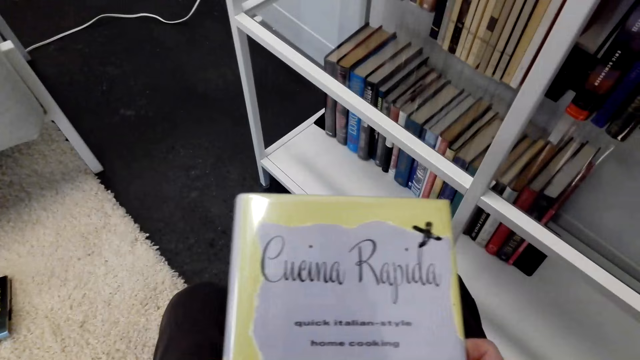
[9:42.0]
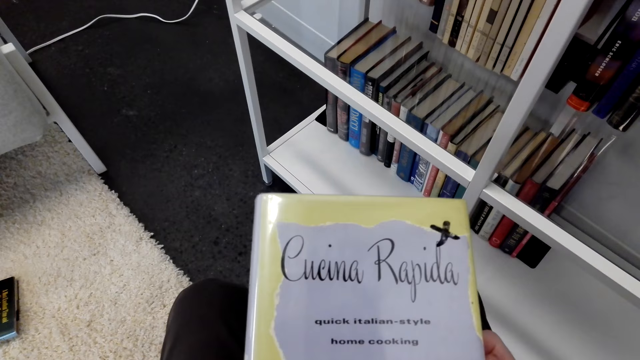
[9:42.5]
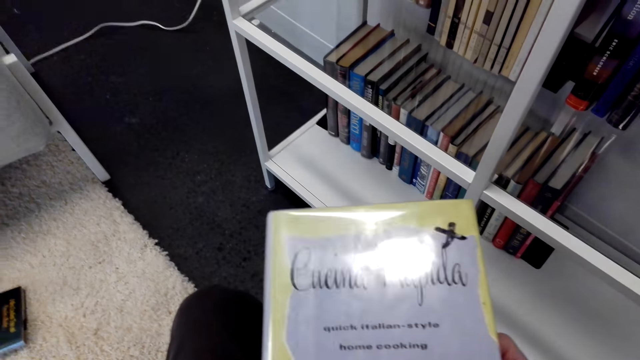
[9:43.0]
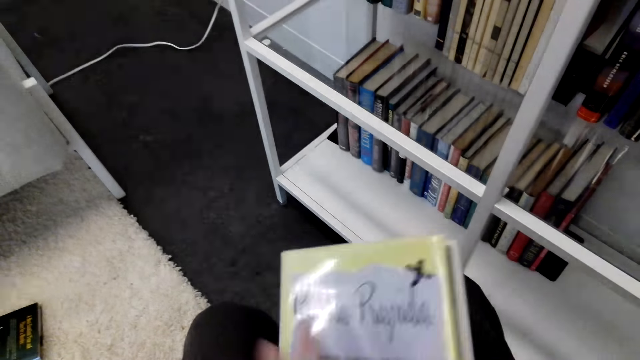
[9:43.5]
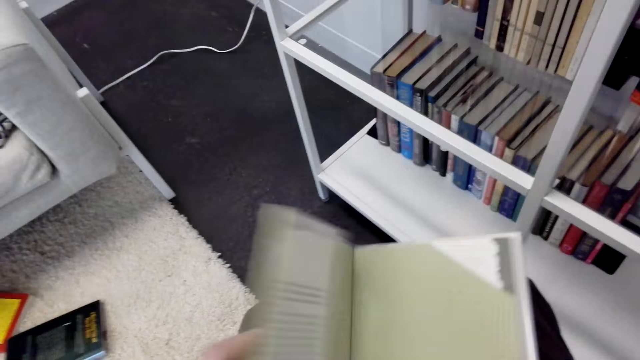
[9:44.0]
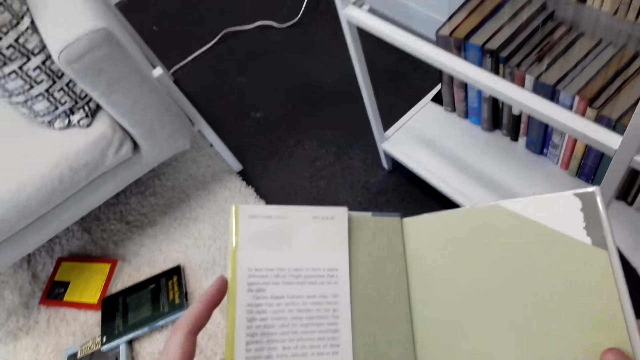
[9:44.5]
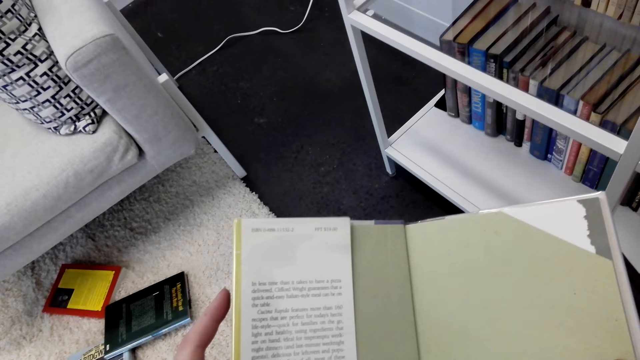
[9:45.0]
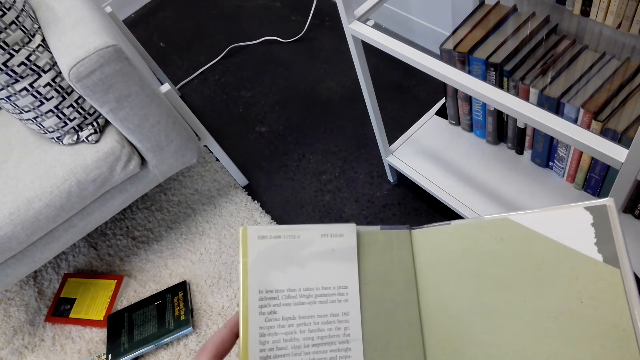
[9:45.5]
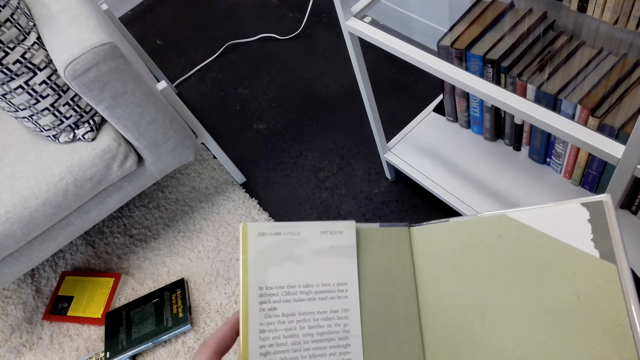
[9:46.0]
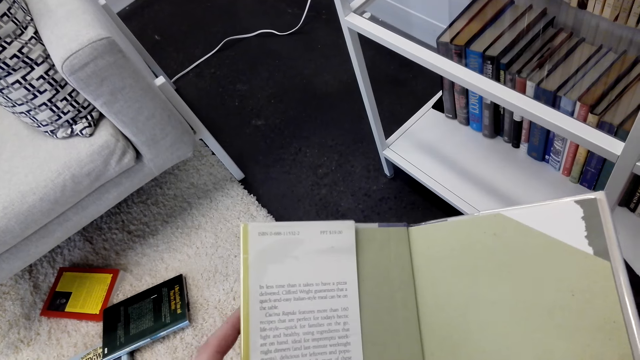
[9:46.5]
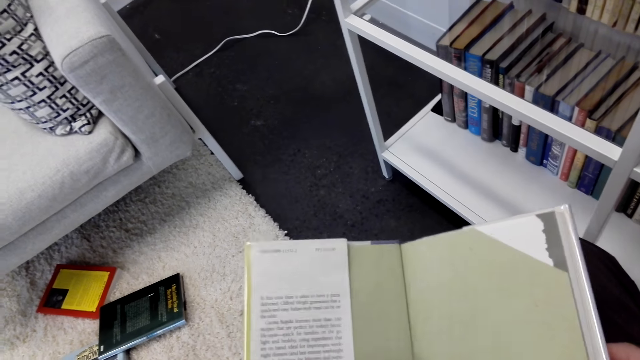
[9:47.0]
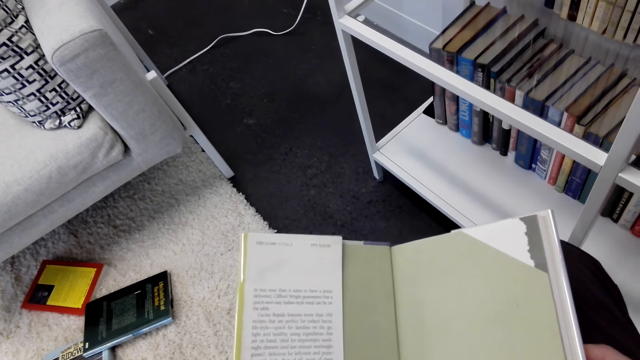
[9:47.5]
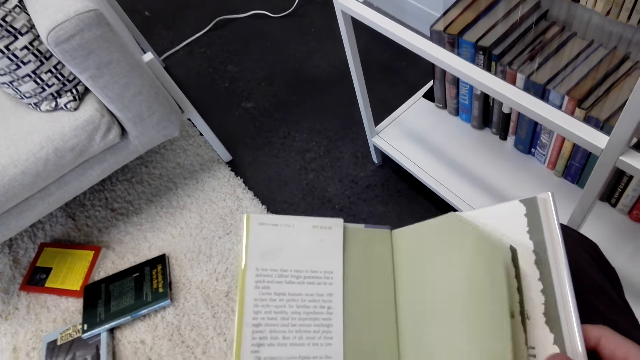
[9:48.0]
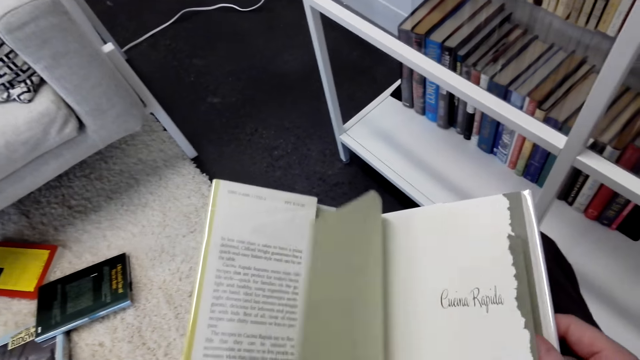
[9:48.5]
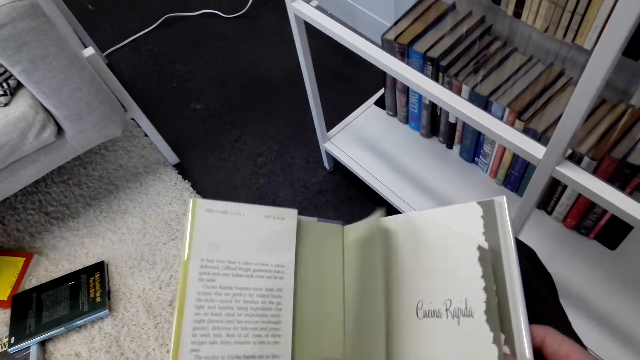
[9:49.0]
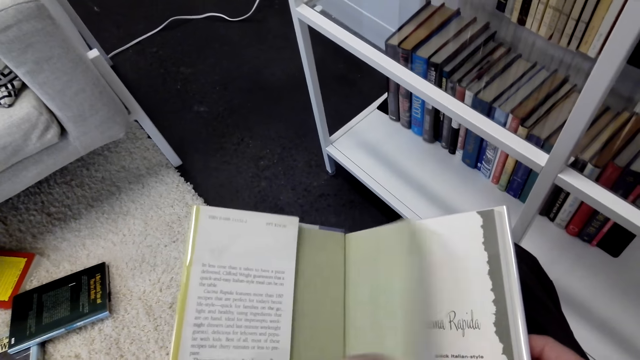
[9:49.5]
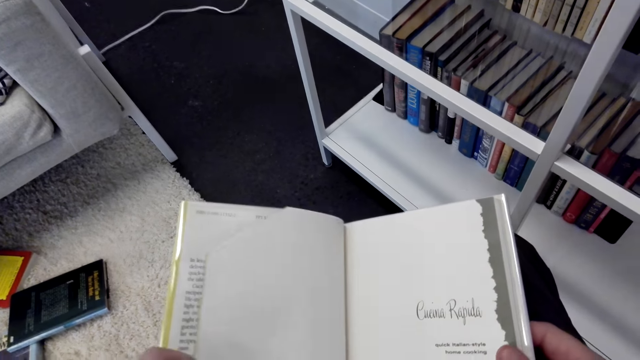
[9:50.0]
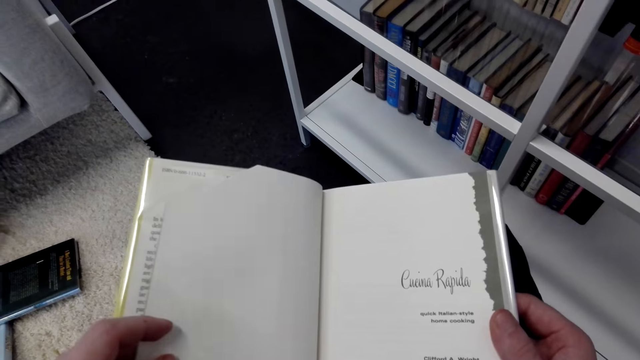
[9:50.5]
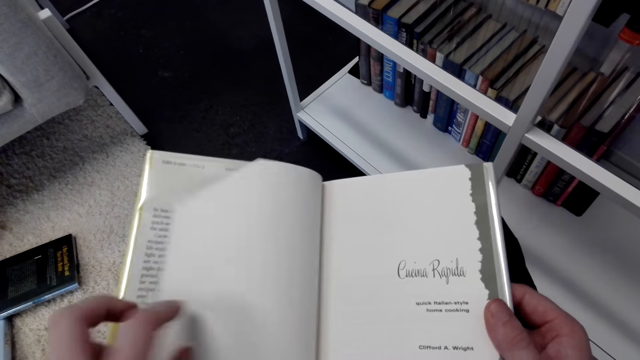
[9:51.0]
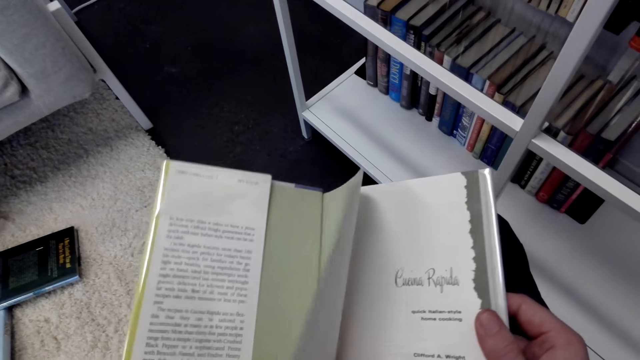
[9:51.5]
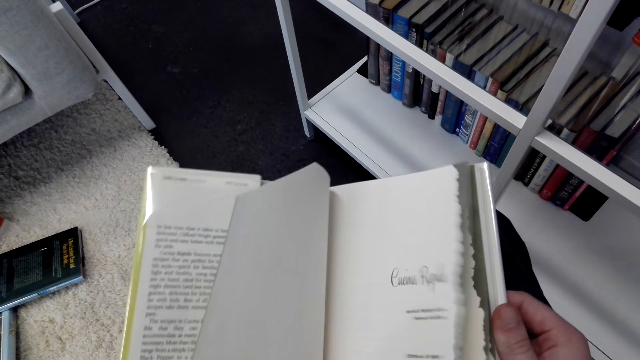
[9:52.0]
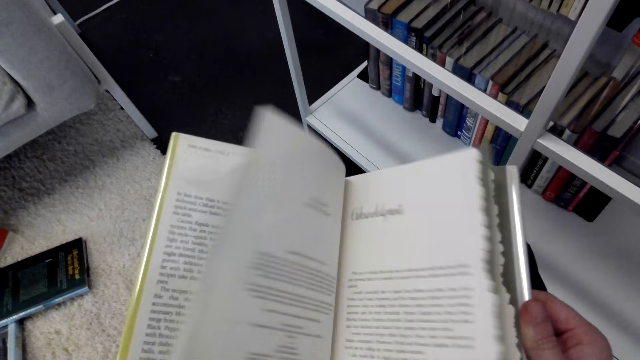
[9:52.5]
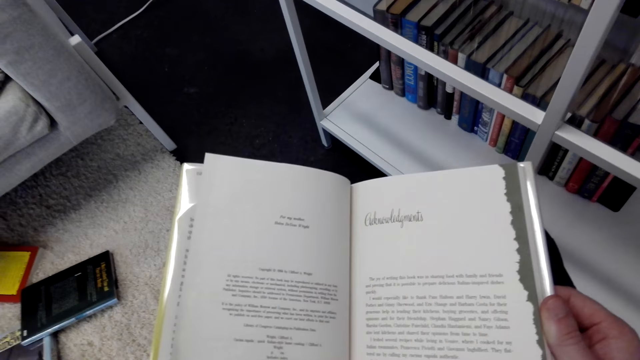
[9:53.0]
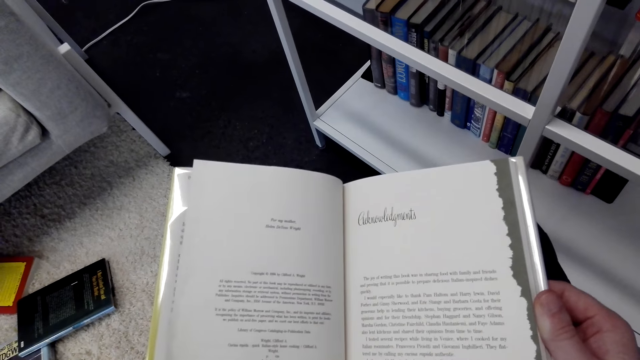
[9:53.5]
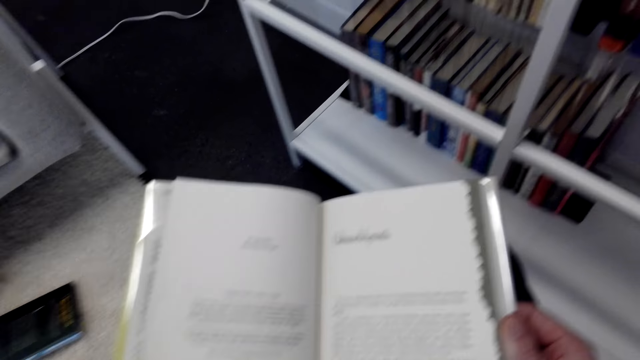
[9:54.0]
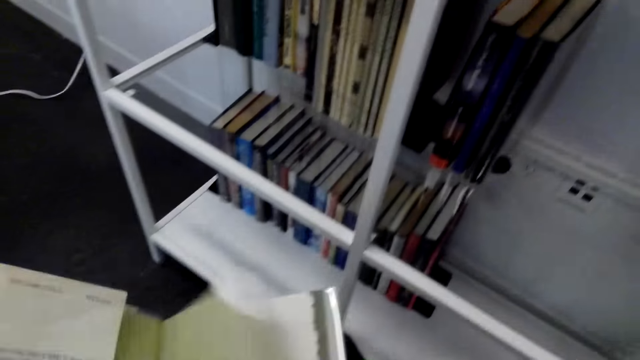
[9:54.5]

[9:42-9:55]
The camera wearer opens the pages of the book. They stare at the book. They open the pages of the book. They peruse through the book.

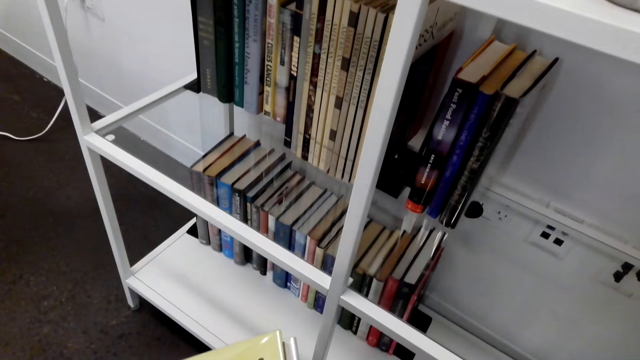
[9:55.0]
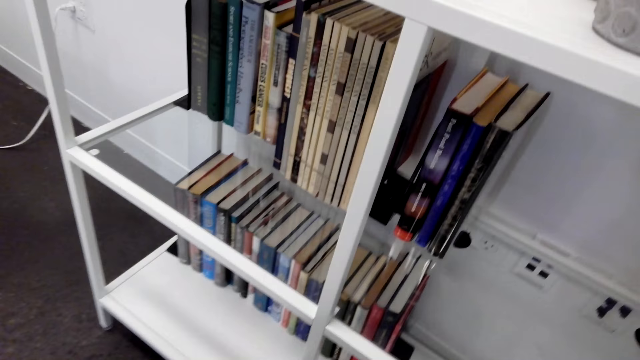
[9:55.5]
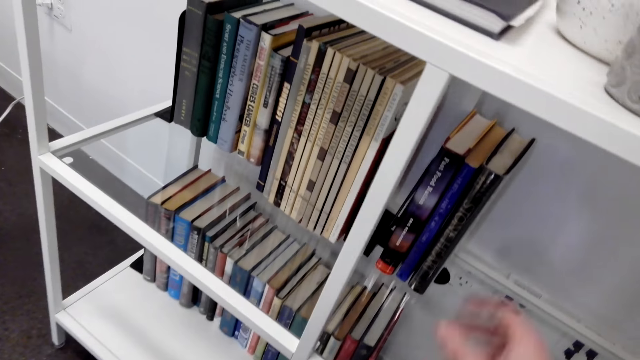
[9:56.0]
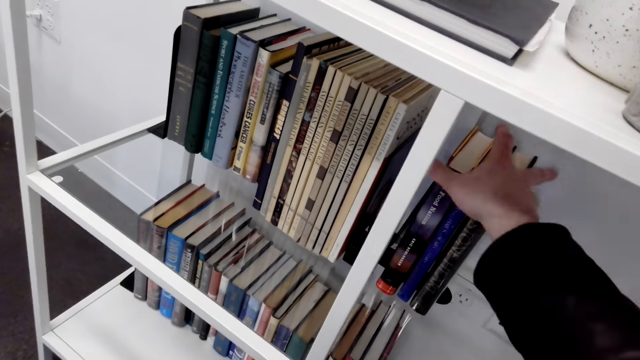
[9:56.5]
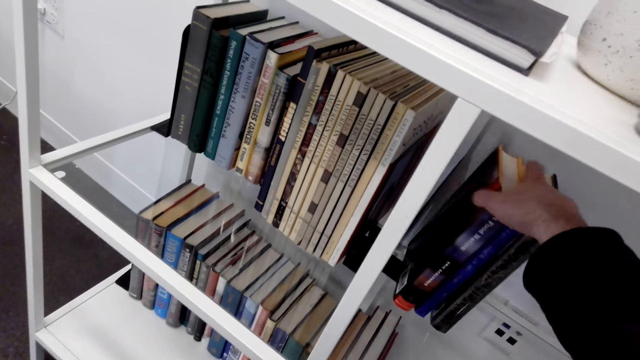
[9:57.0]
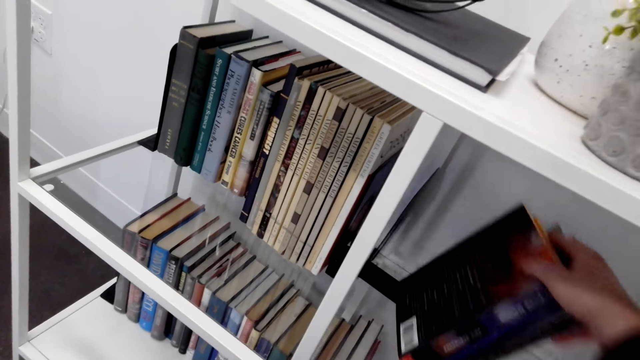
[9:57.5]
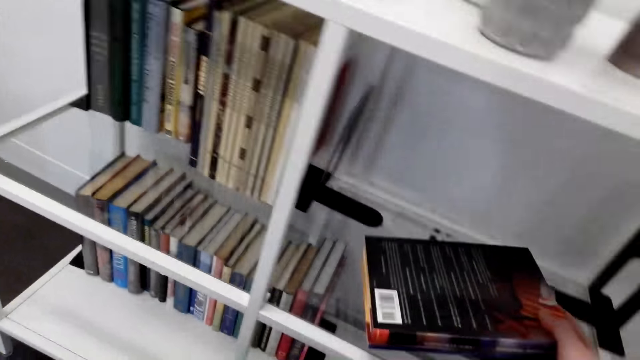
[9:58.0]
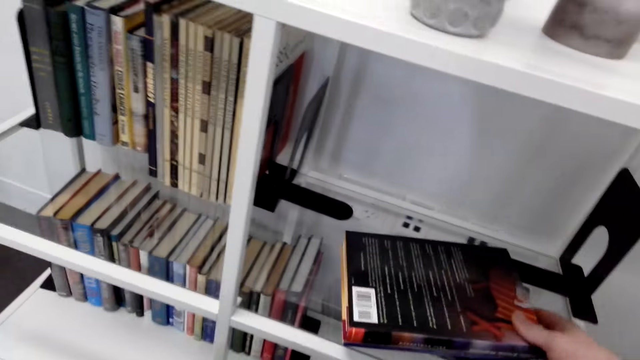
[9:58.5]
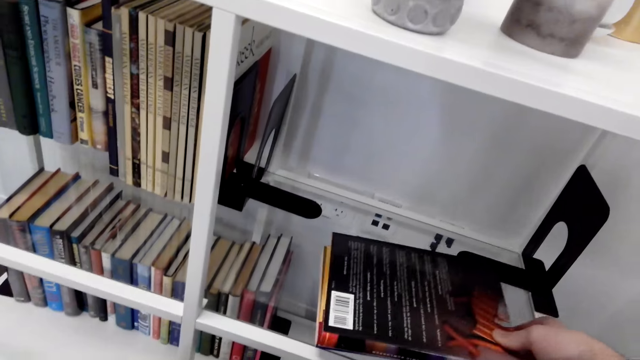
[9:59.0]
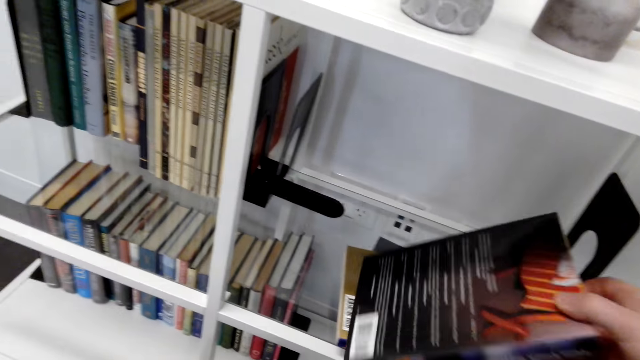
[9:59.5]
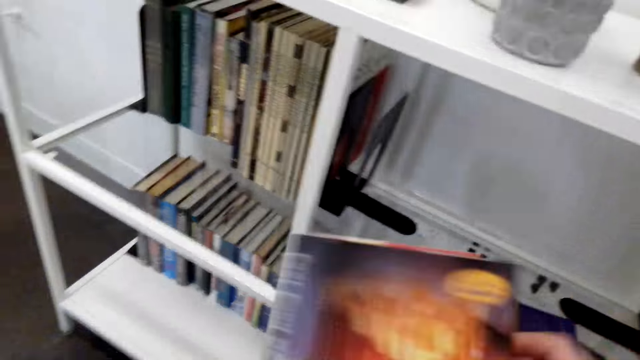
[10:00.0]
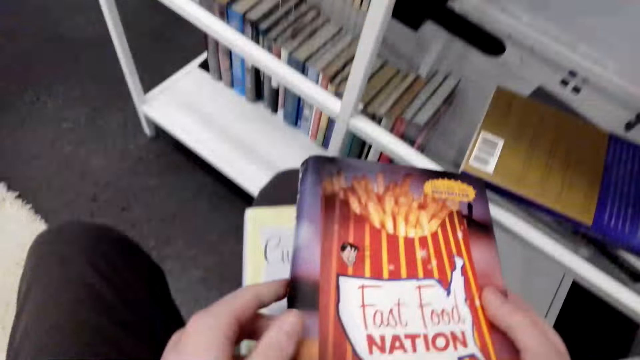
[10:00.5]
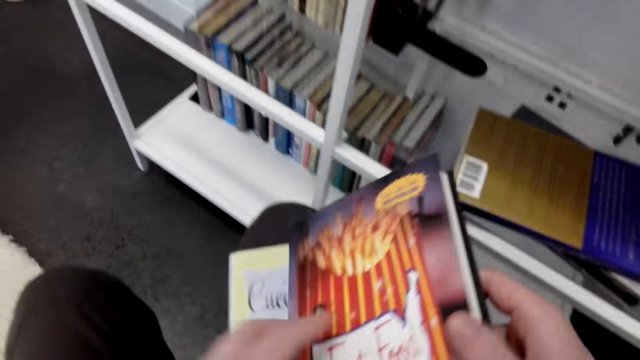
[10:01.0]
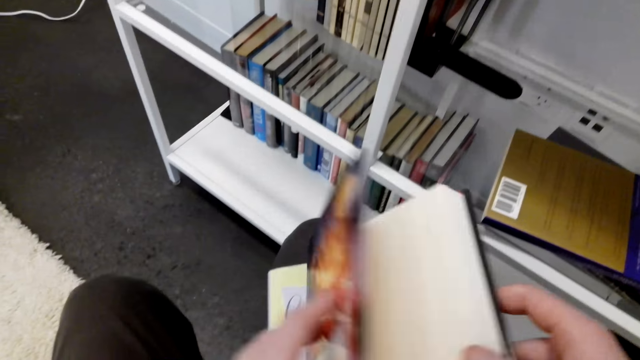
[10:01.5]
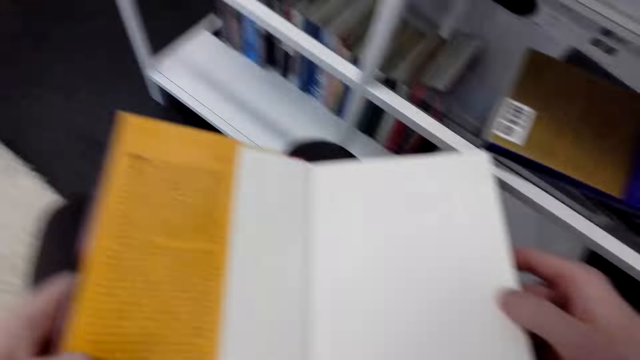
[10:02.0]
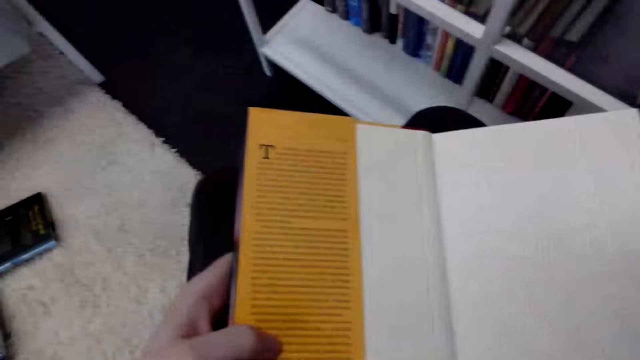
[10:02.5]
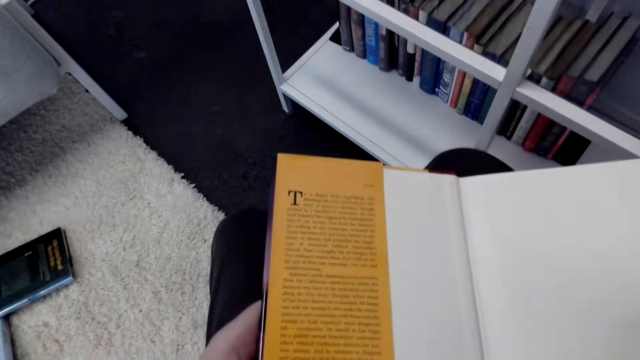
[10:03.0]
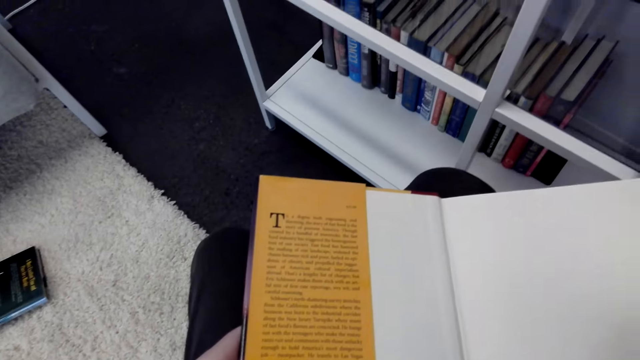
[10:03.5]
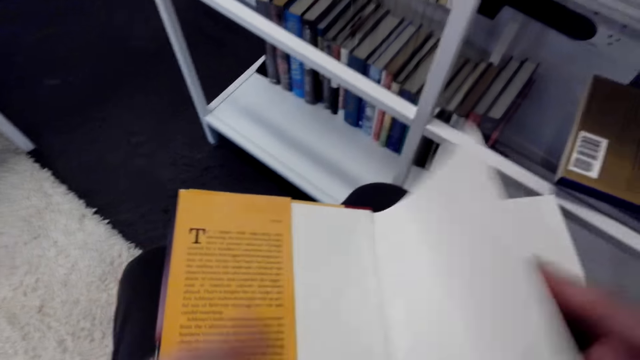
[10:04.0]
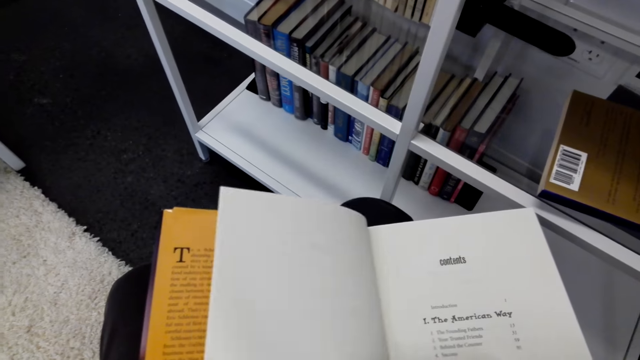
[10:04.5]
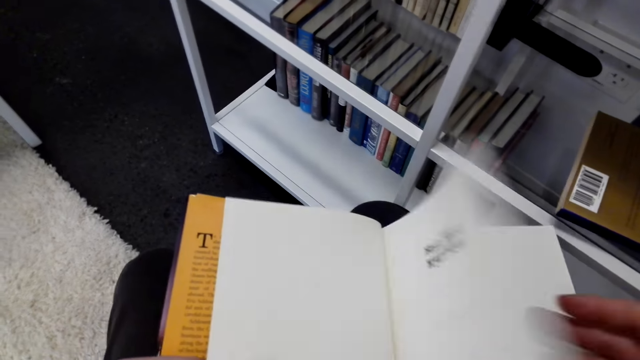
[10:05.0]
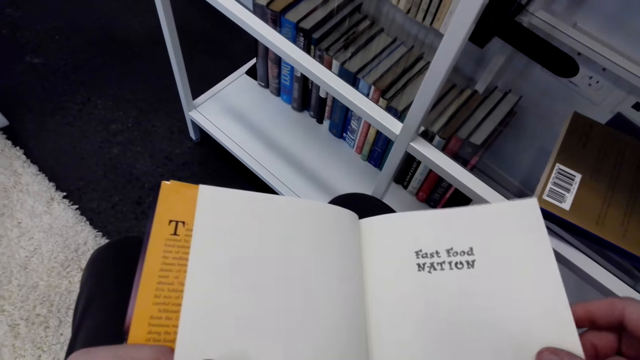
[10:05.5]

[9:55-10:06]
The camera wearer holds books on the shelf. They remove the books from the shelf. They pick a book from the shelf. They open the pages of the book.
